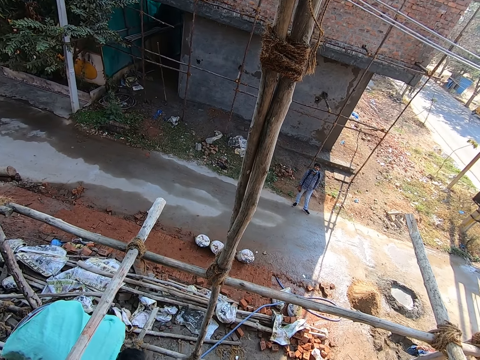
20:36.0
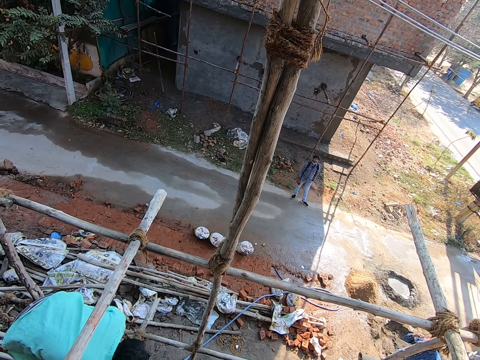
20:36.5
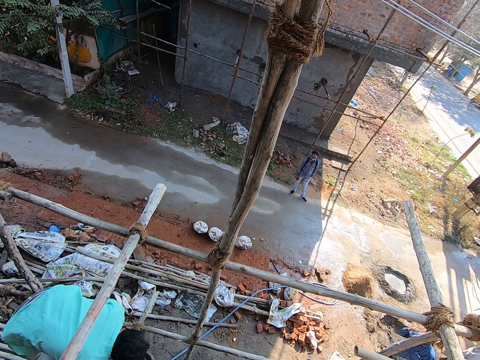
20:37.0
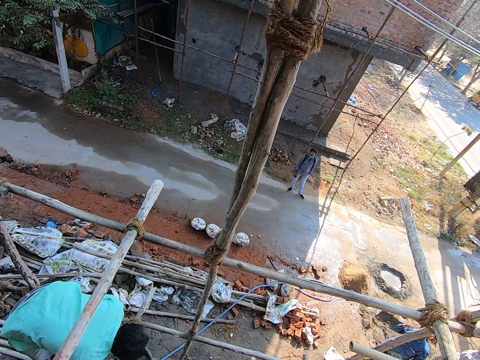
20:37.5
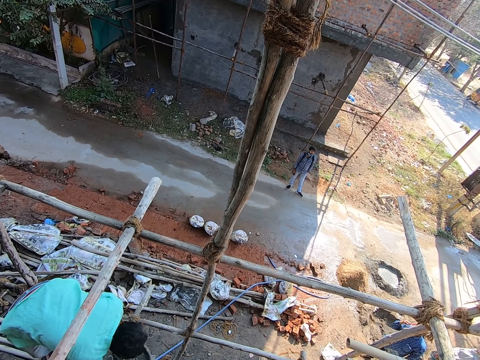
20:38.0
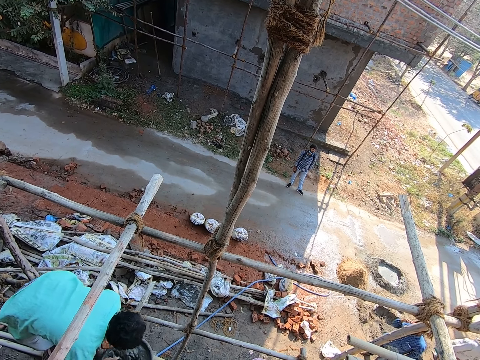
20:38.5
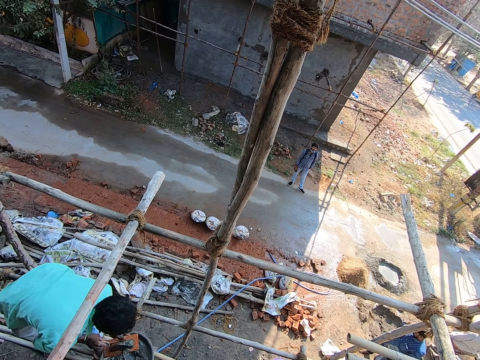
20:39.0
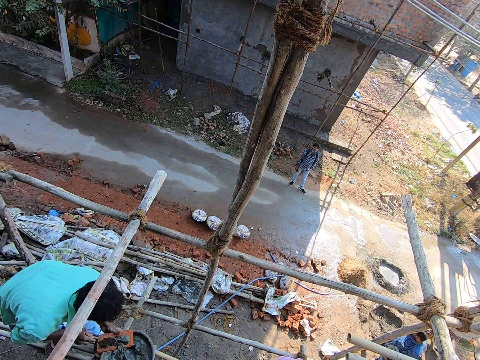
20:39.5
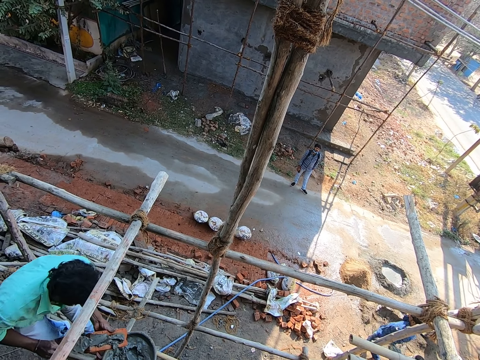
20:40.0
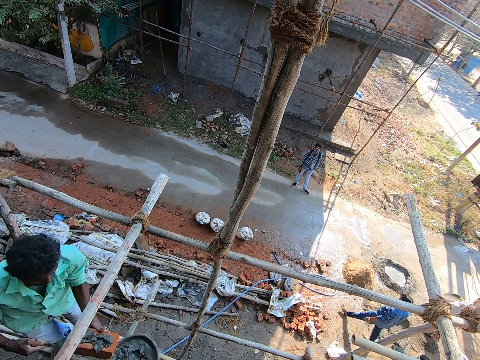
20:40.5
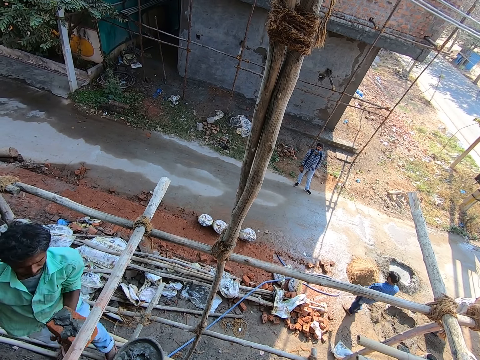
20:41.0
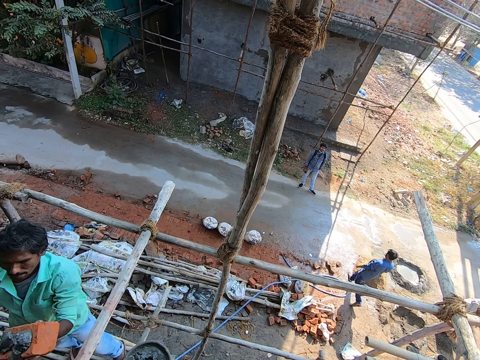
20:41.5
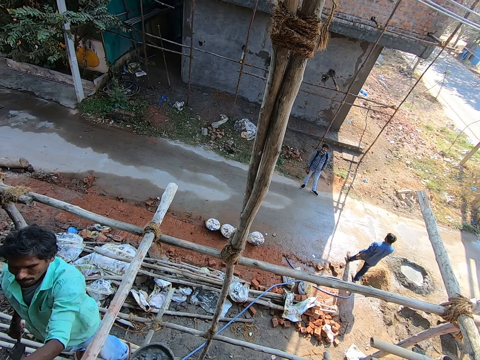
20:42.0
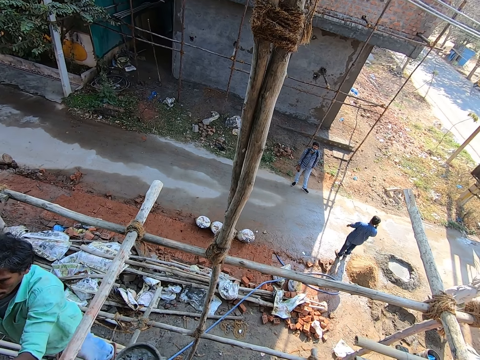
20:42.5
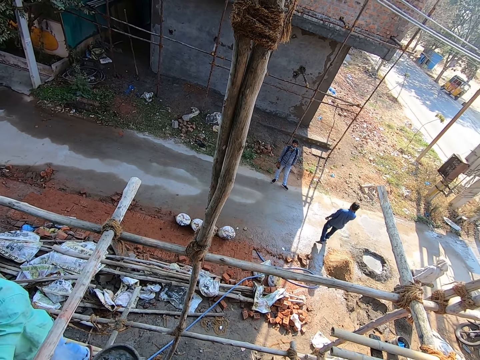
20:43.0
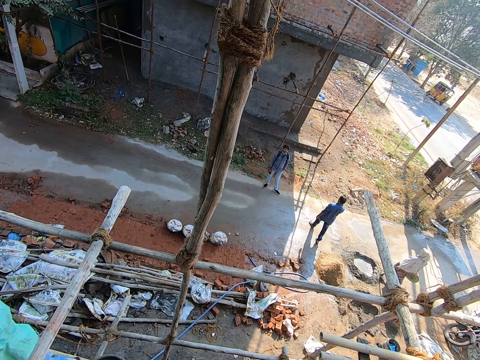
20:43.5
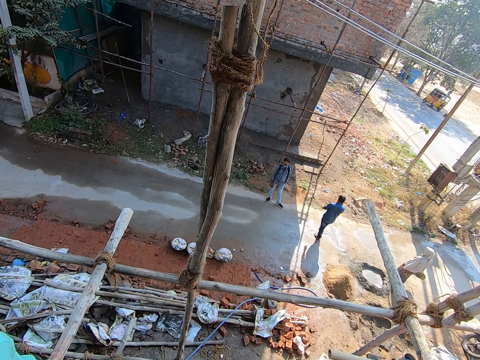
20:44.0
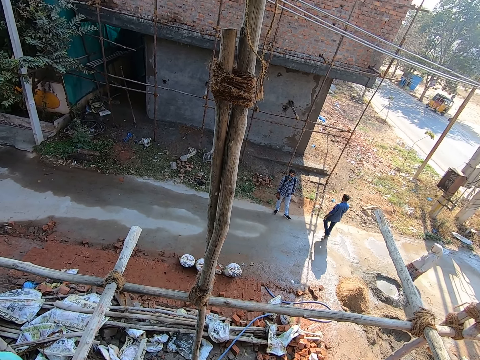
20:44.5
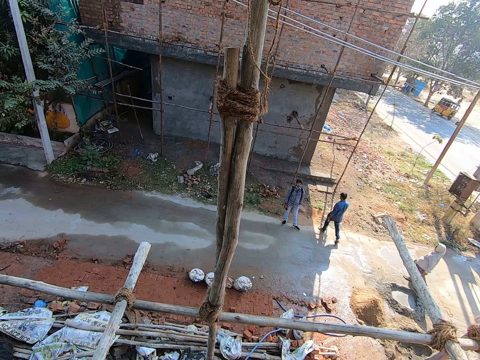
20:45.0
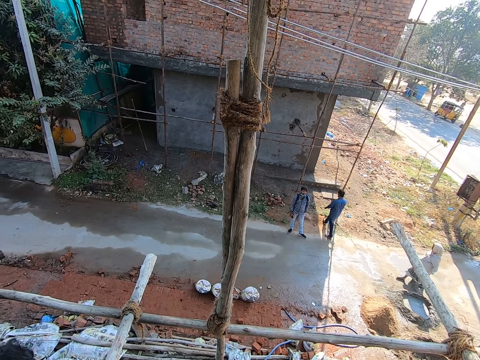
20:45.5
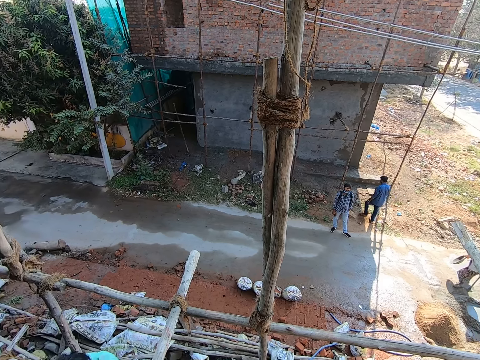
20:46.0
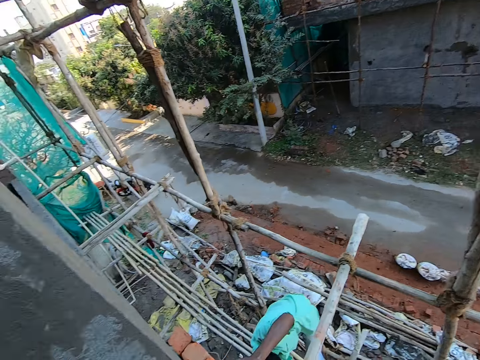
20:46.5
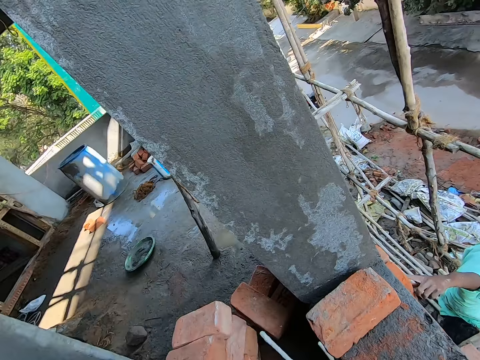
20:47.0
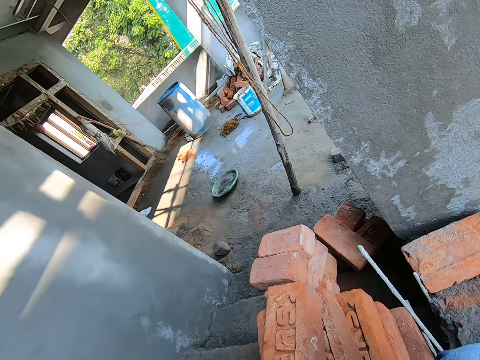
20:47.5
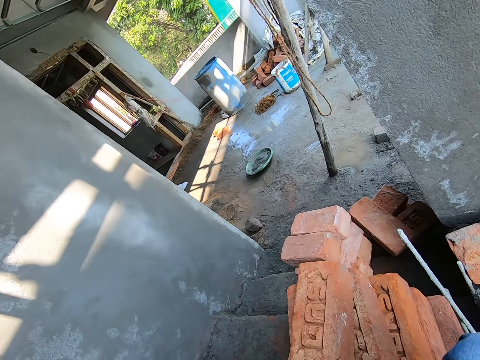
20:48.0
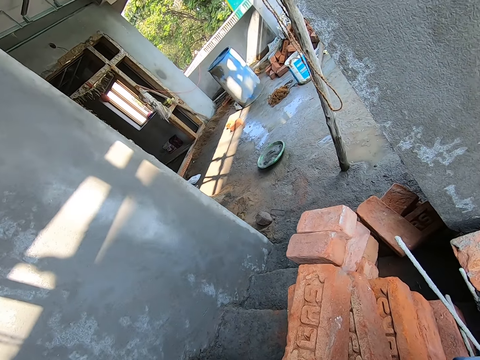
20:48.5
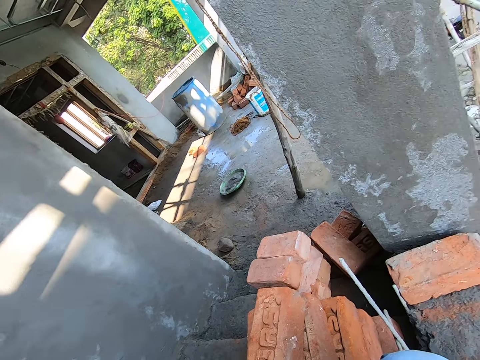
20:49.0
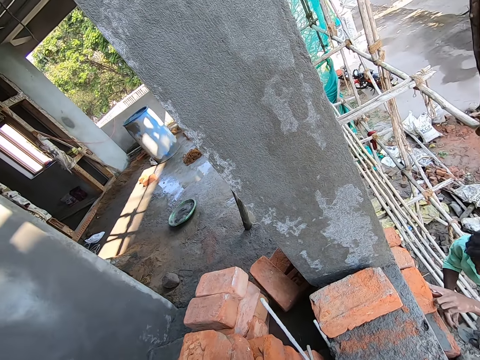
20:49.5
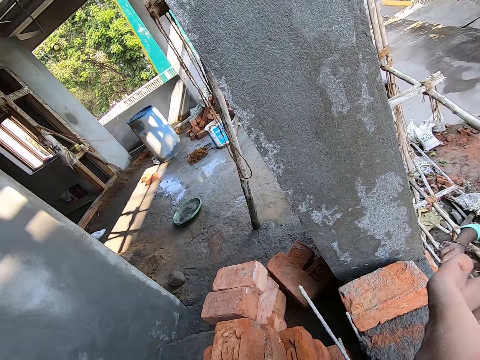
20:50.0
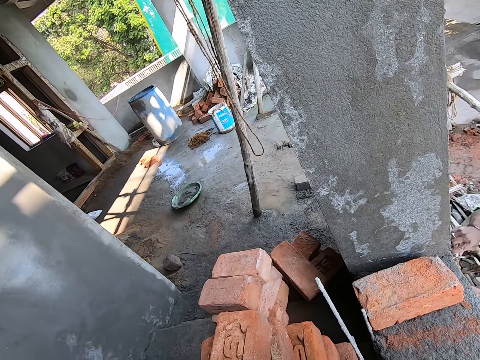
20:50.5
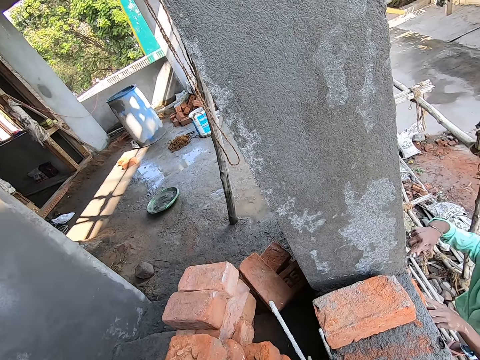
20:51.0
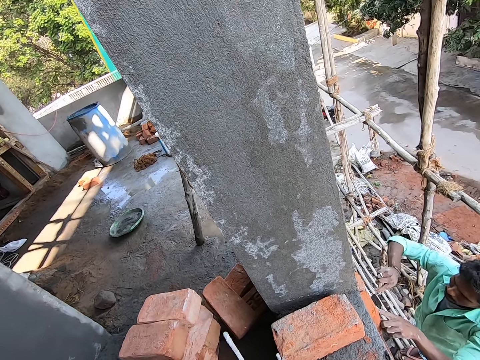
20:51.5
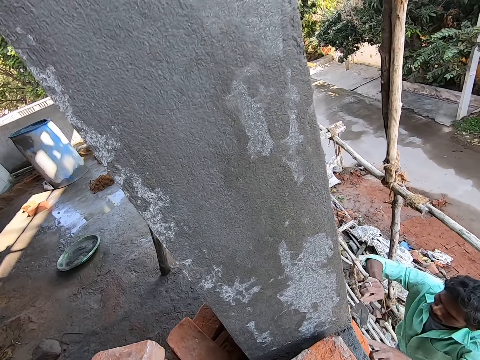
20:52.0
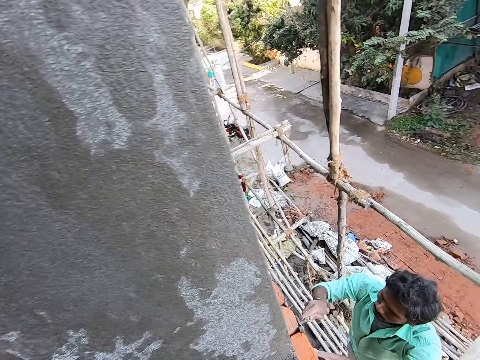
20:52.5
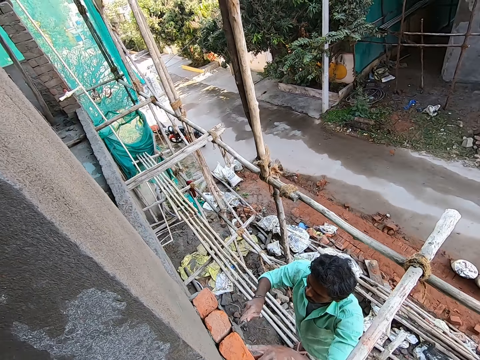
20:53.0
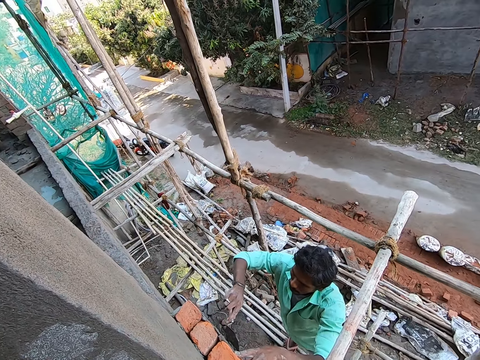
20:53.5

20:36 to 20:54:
A man scoops the concrete with a trowel. He applies concrete mix on the brick with the trowel in his right hand. He plasters the brick on the wall with his left hand. He places the bricks on the wall. He places his left hand on the brick. The camera wearer passes a brick from his left hand to his right hand. The man plasters concrete mix on the bricks with the trowel in his right hand. The camera wearer lifts the brick up. He gives the brick to the man.

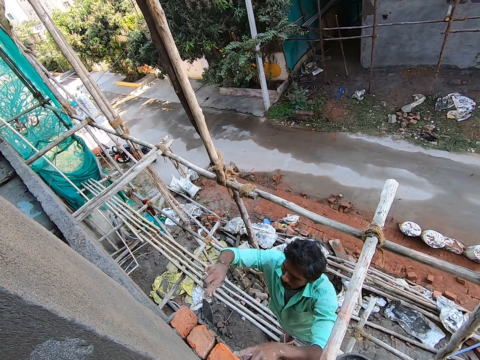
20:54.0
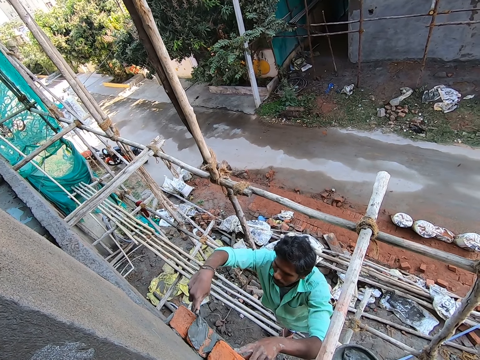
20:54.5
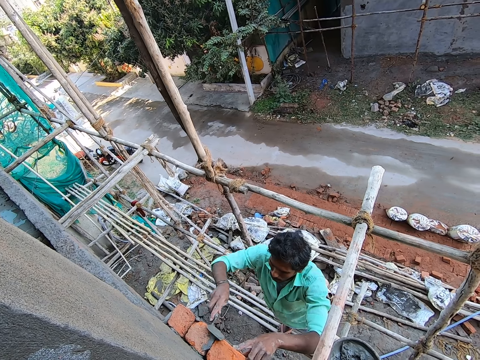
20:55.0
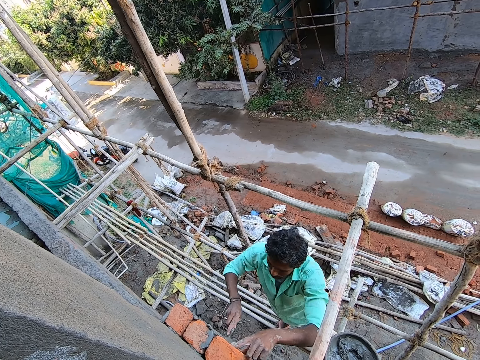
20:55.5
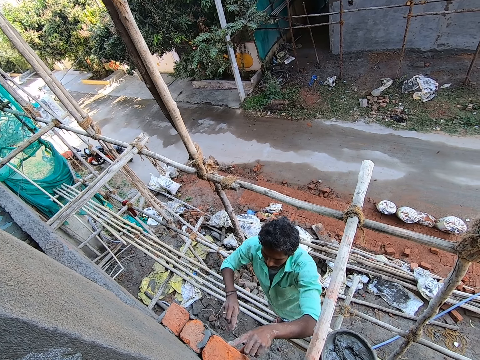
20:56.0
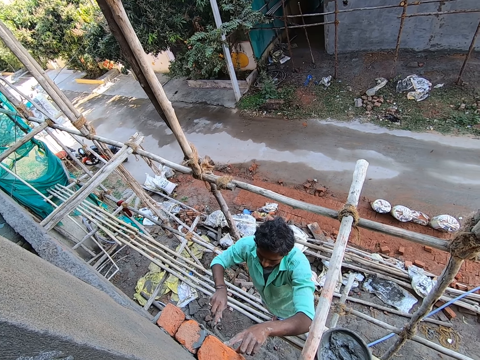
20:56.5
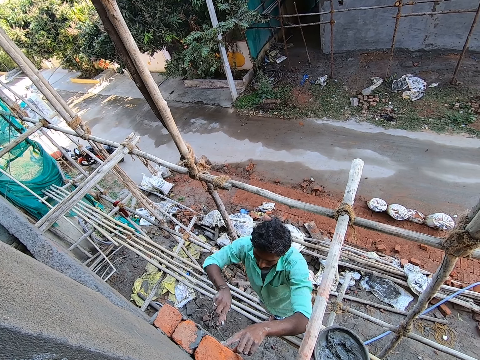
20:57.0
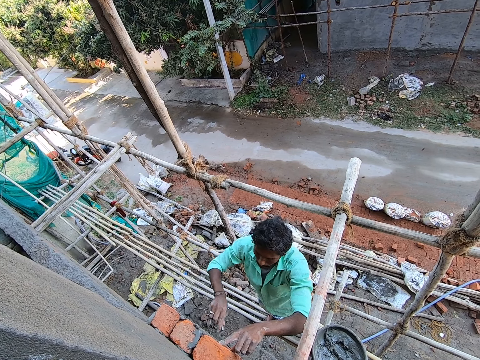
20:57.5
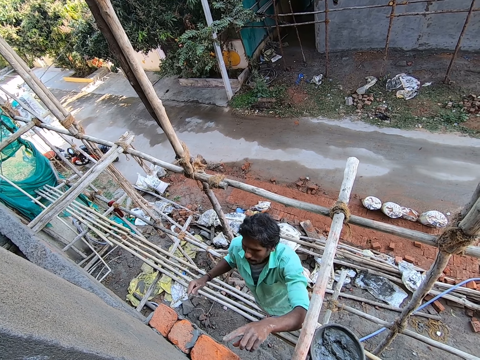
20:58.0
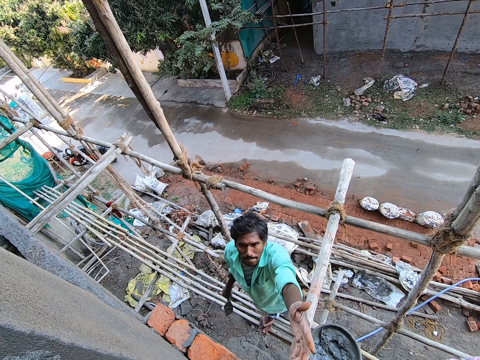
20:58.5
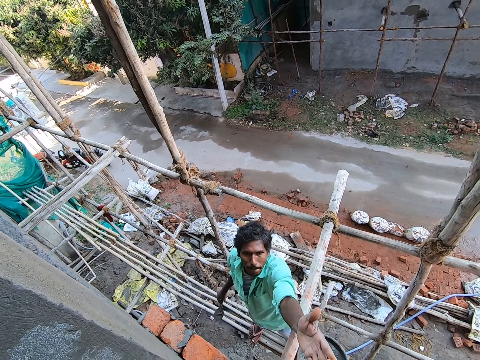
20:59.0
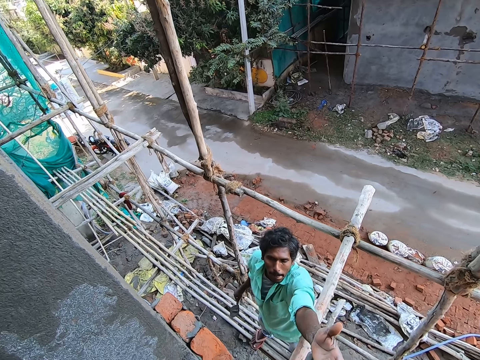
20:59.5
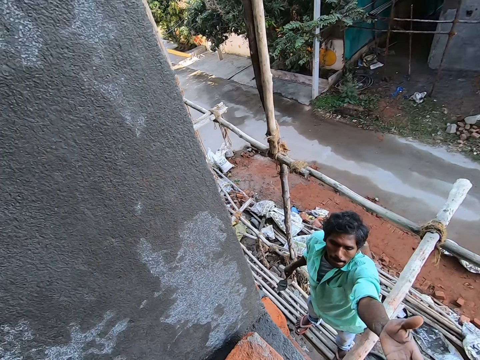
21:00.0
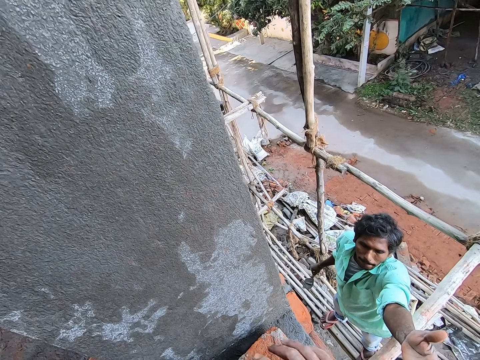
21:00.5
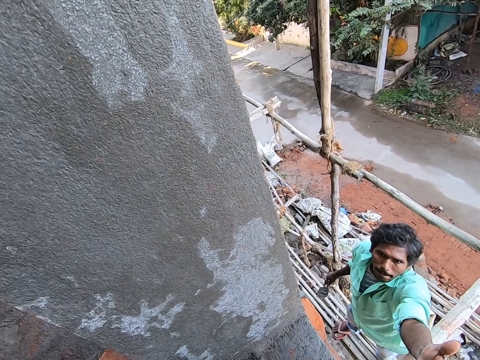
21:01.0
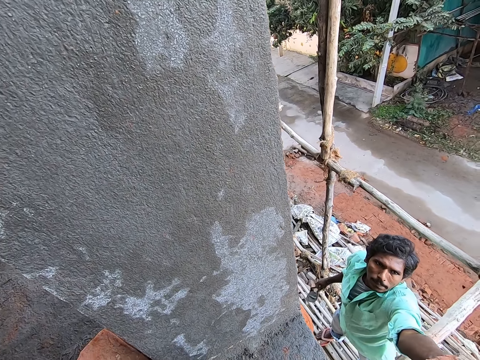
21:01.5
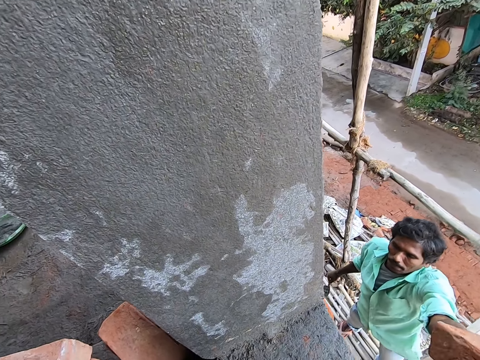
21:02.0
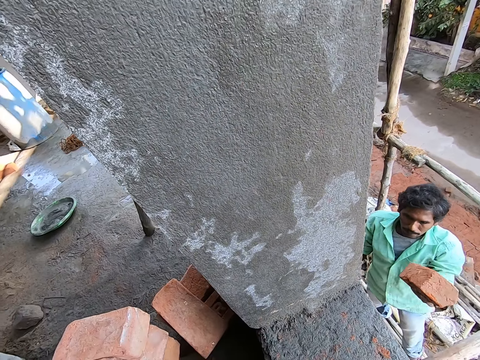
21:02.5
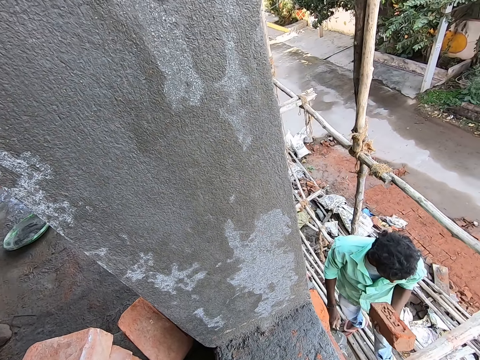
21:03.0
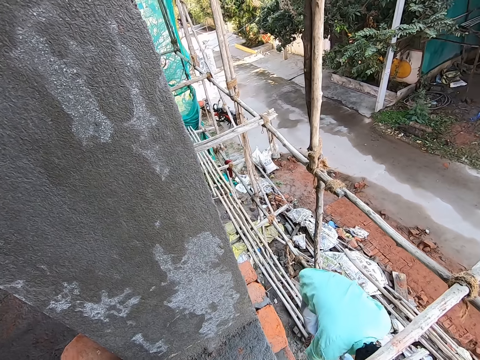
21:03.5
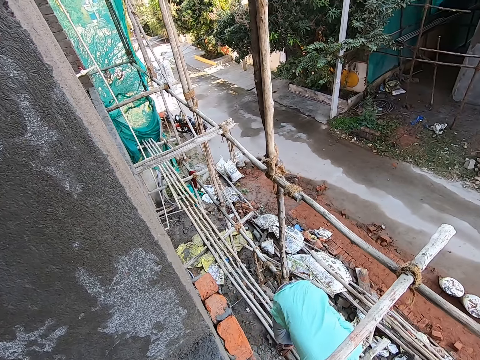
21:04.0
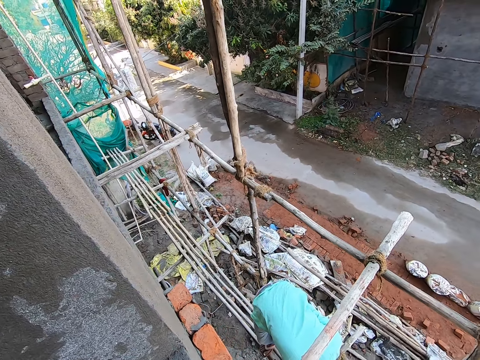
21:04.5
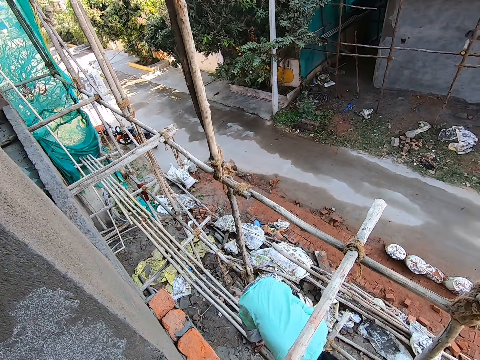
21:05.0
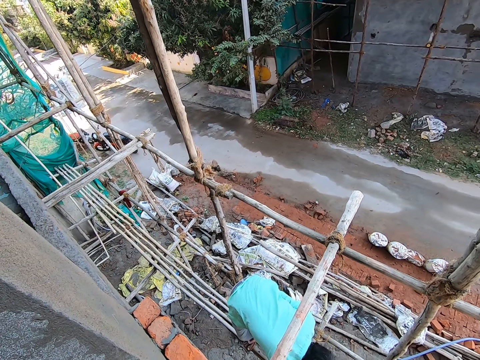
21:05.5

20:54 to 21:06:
A man flaps the hand. The camera wearer picks up the brick from the concrete with his right hand. He passes the brick to the man with his right hand. The man scoops the concrete with a trowel.
